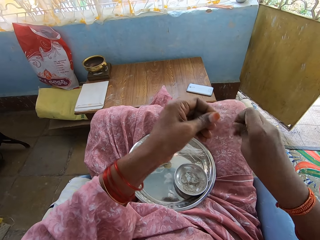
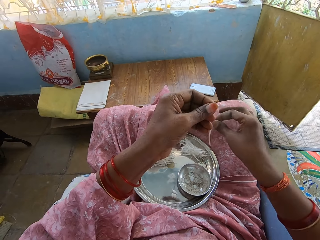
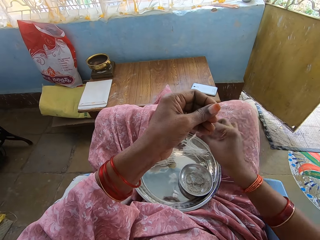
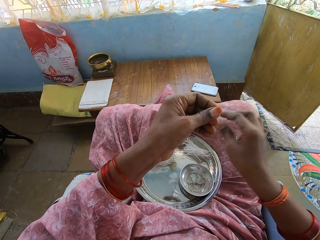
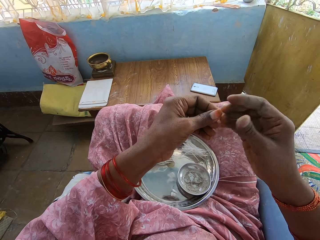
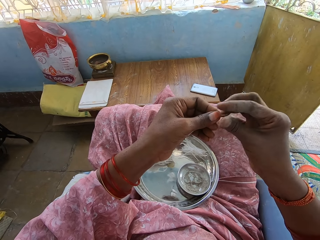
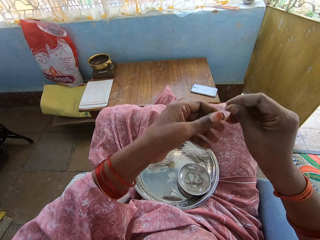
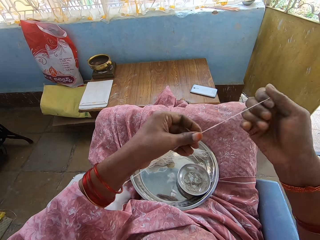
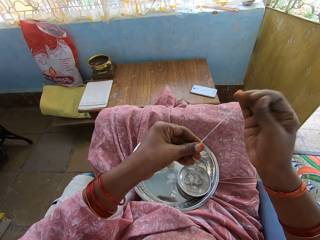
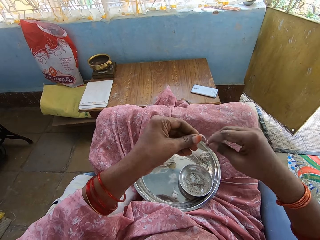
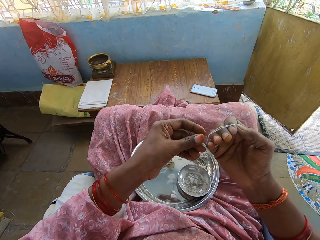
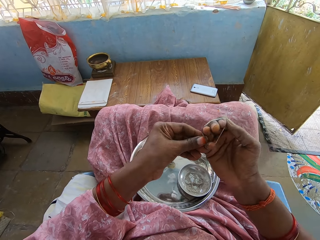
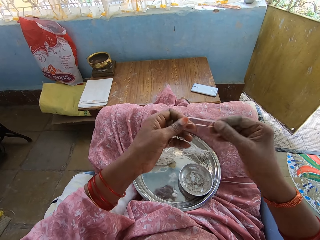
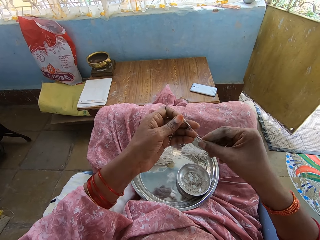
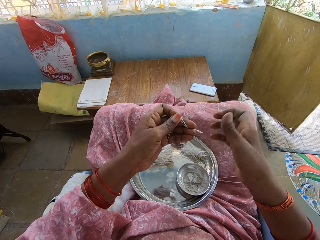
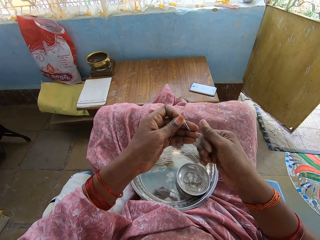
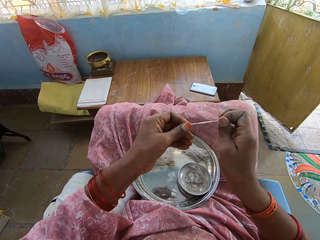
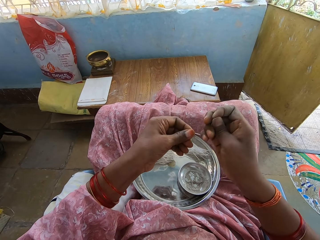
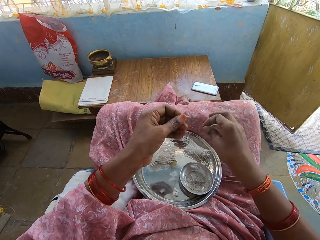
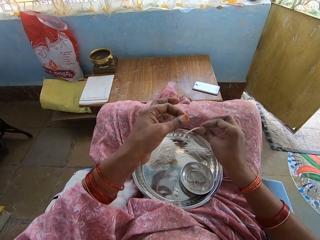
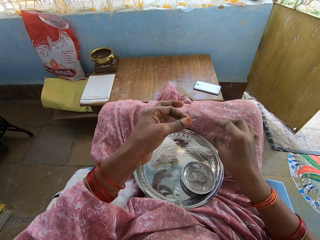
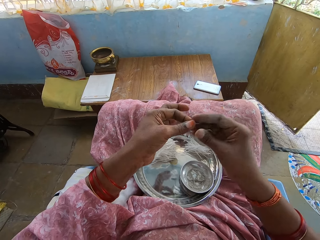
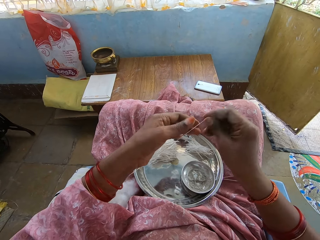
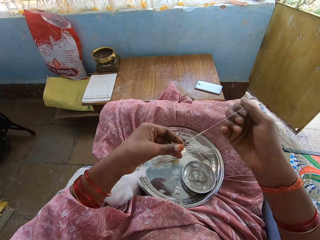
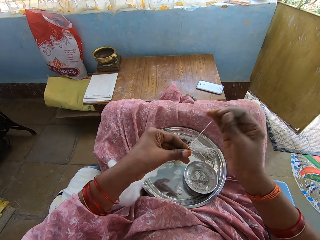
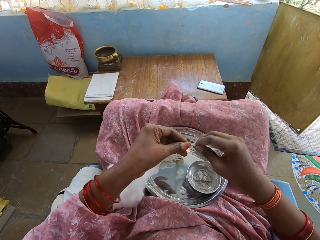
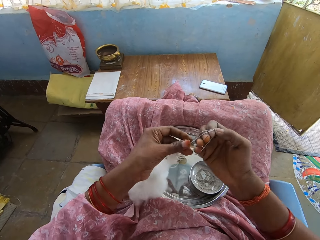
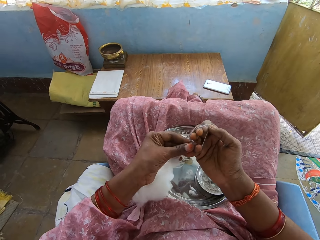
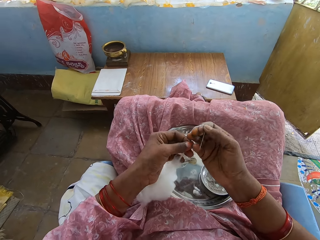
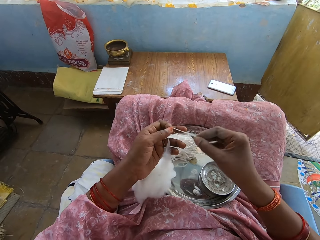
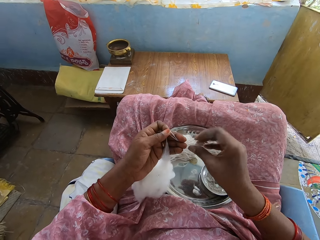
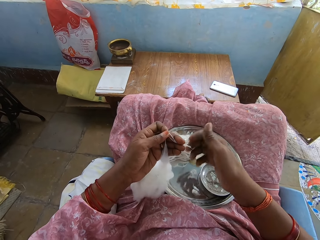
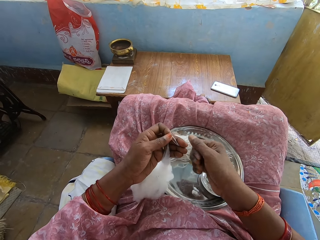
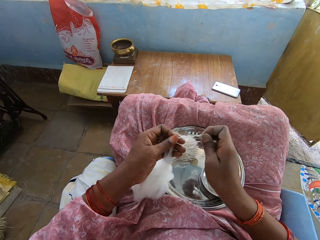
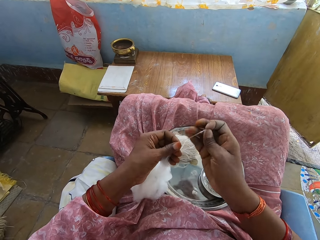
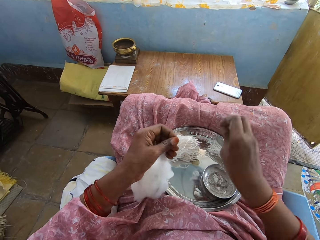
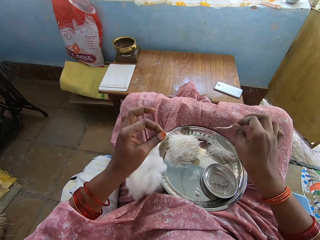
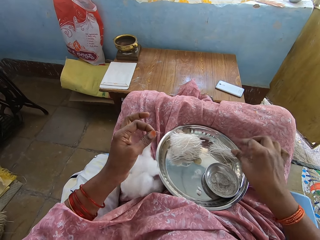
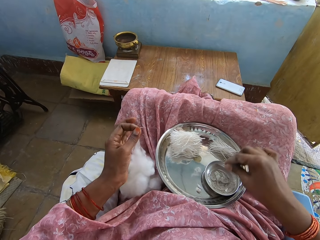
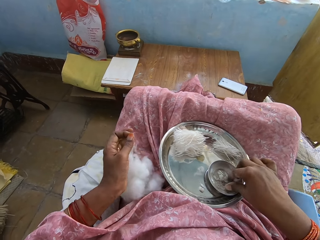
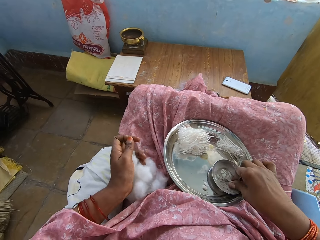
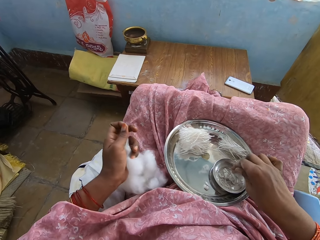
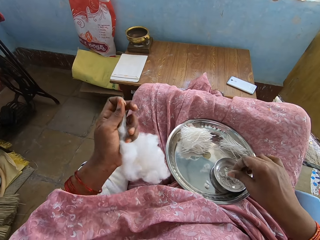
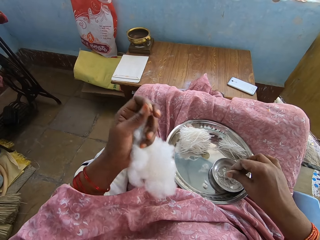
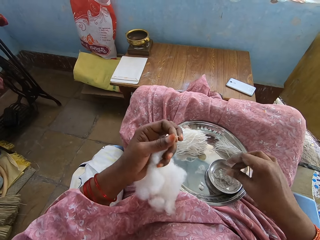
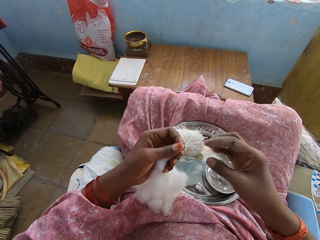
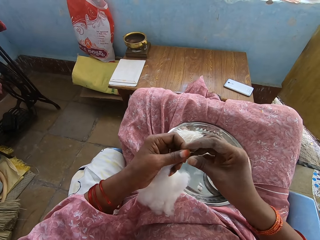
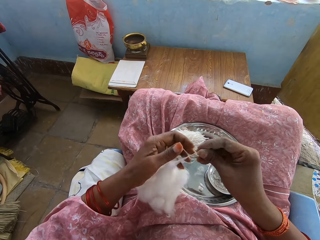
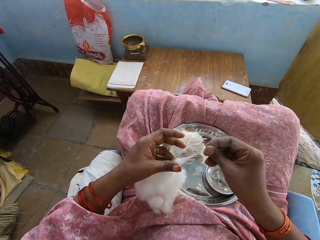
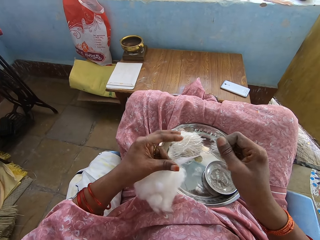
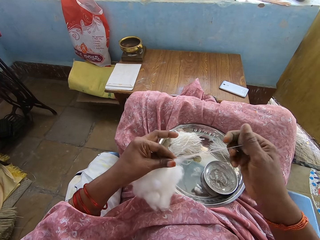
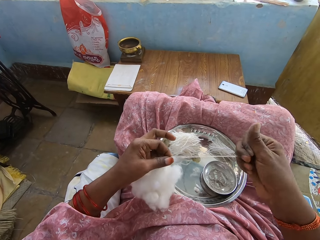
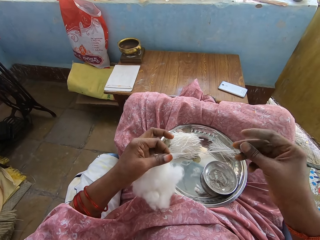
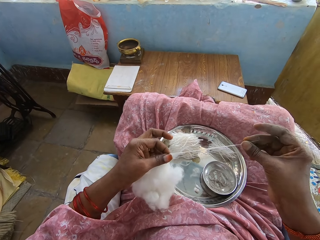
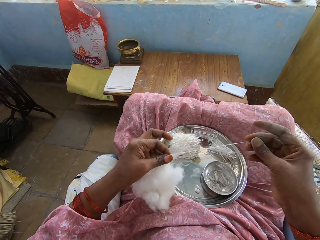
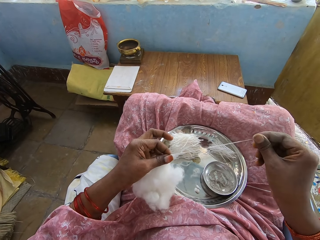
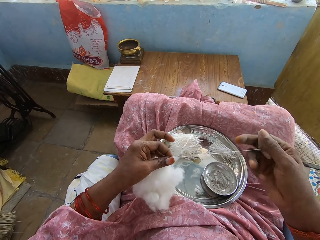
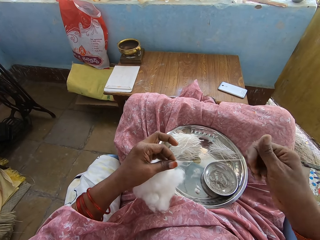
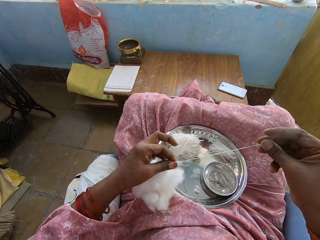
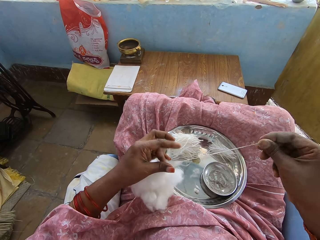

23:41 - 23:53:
The camera wearer cuts the thread or cotton string. They put the thread in the tray. They hold the cotton string. They tie the thread on the hand. They roll the cotton string. They hold the cotton string. They cut the thread. They put the thread in the tray. They hold the cotton string. They tie the thread on the hand. They roll the cotton string. They hold the cotton string. They cut the thread. They put the thread in the tray. They move the hand in powder. They pick up ash. They shake fingers. They hold the cotton string. They hold the cotton.

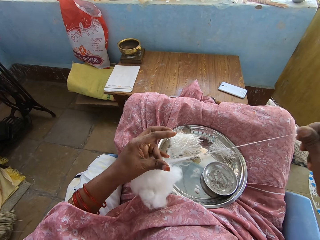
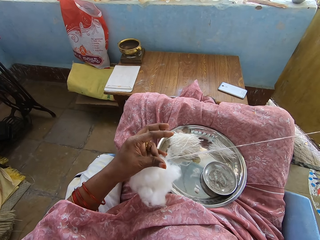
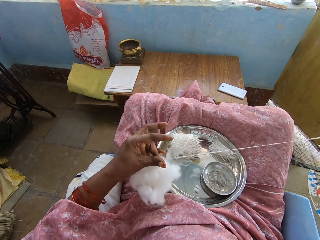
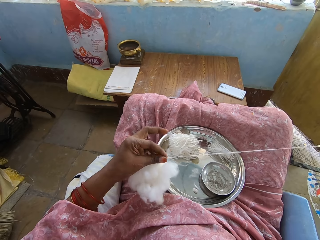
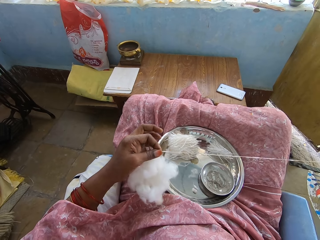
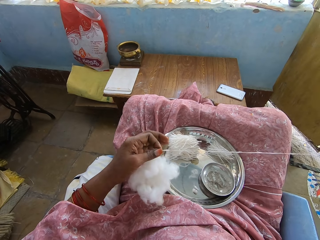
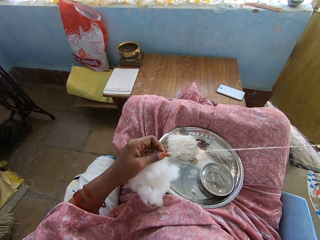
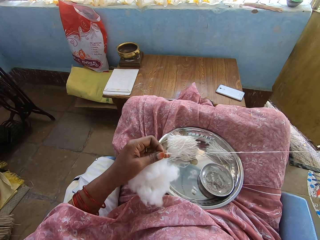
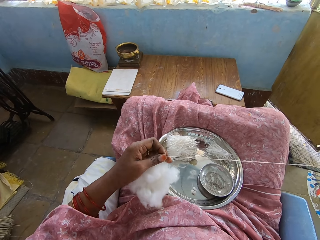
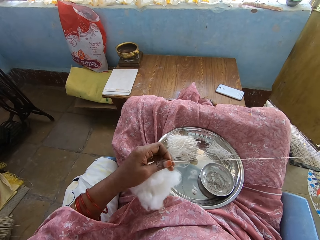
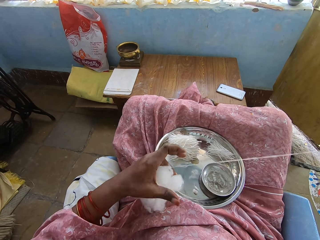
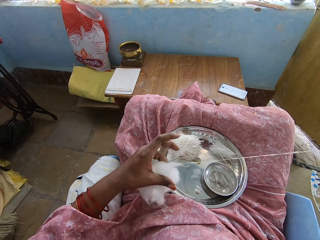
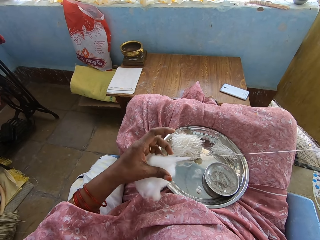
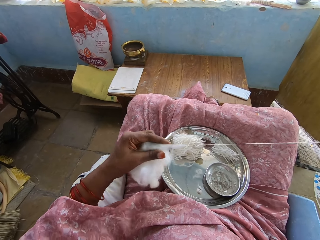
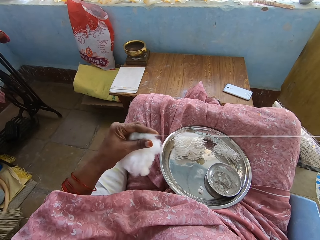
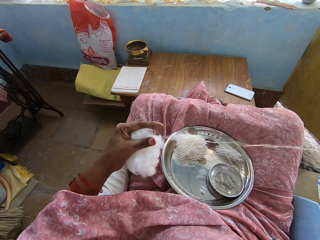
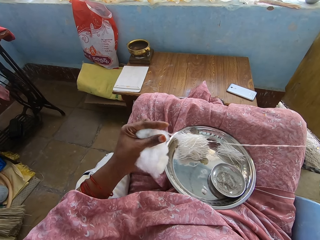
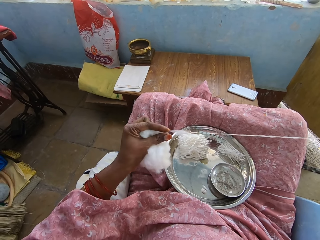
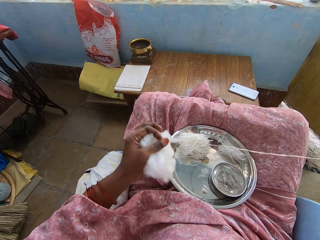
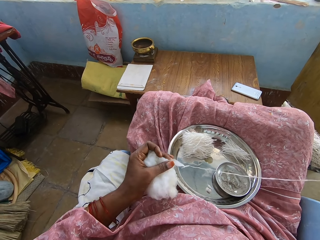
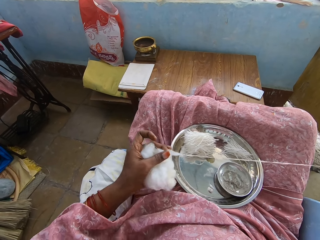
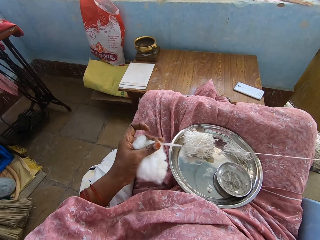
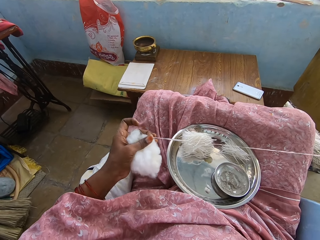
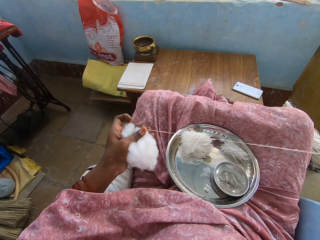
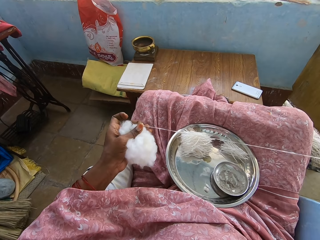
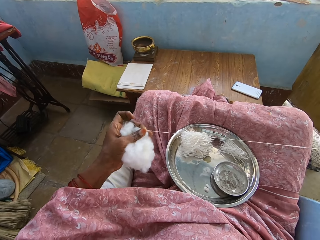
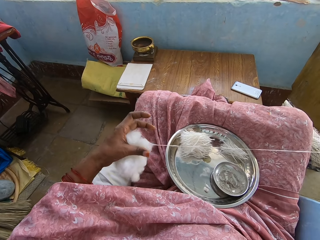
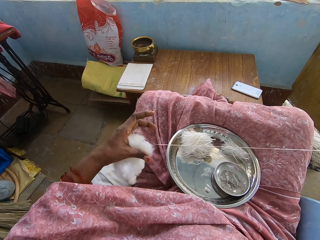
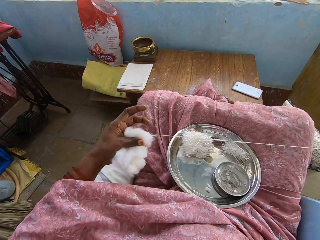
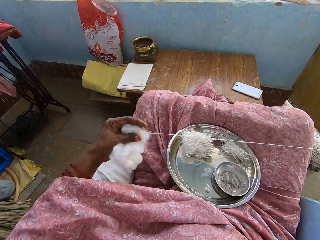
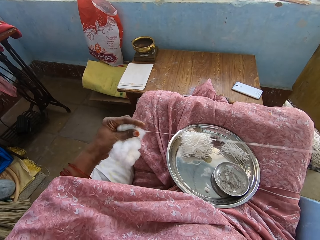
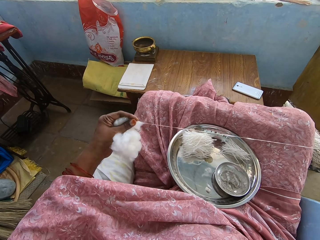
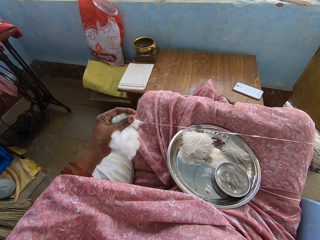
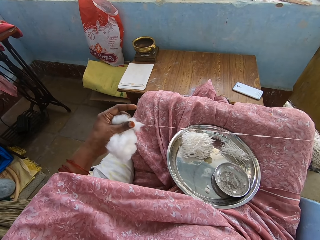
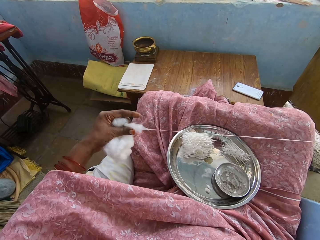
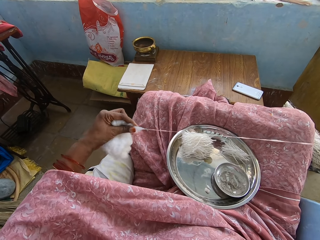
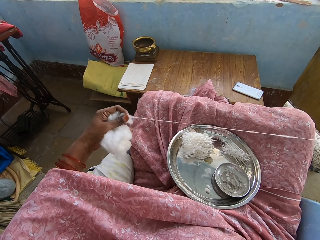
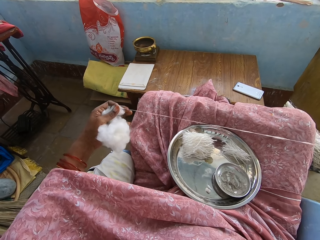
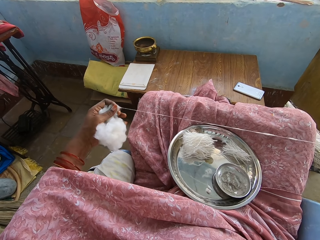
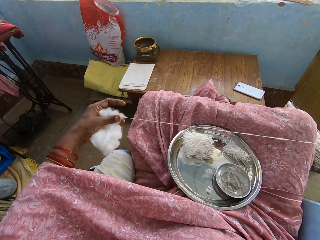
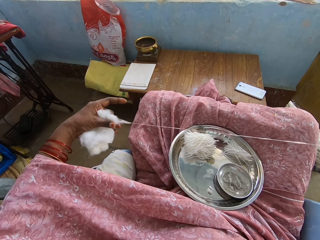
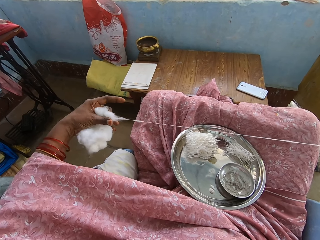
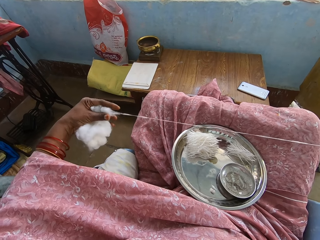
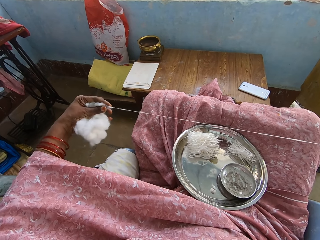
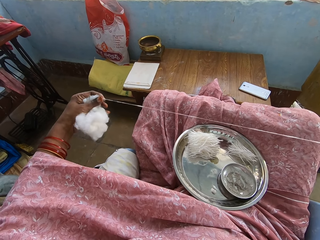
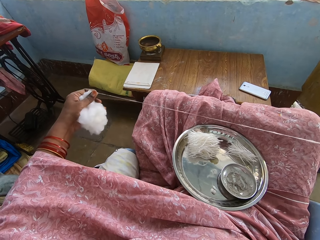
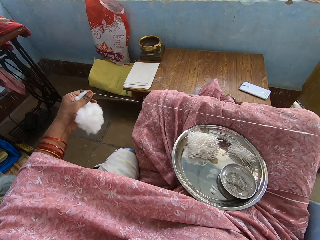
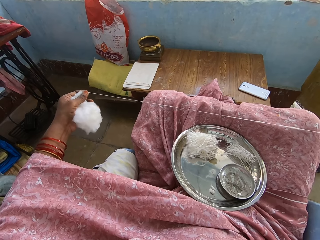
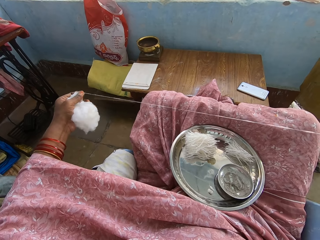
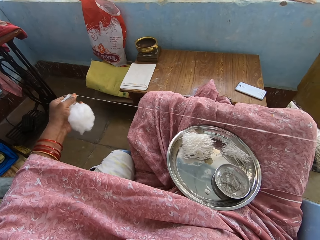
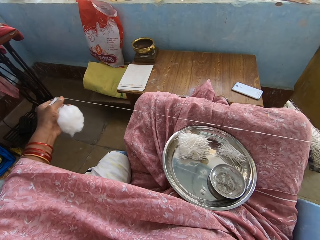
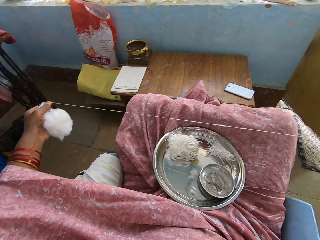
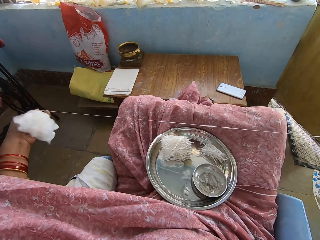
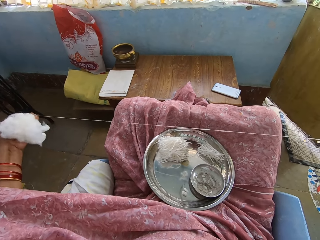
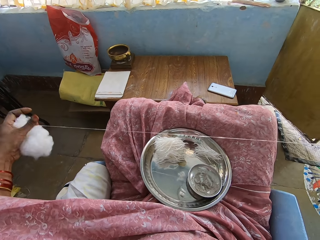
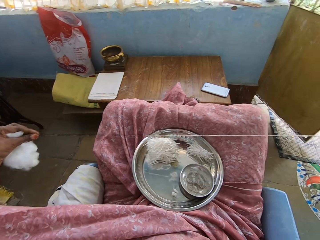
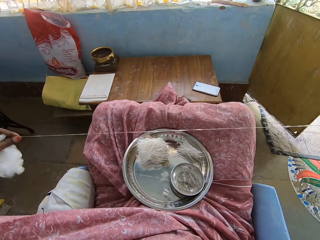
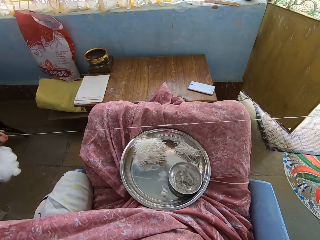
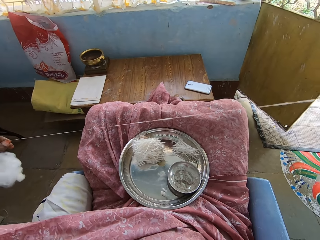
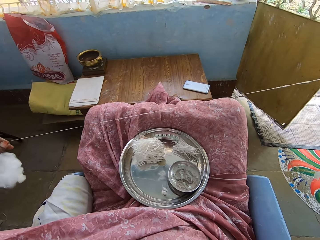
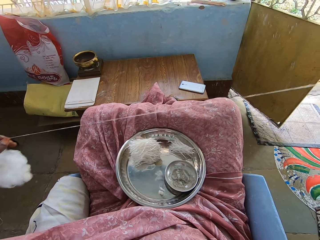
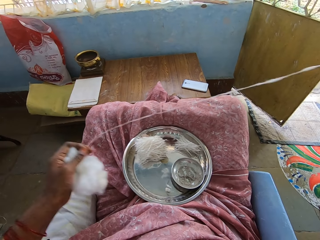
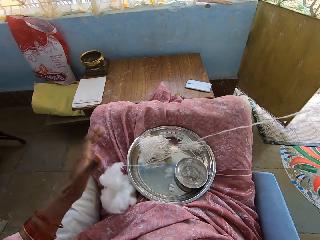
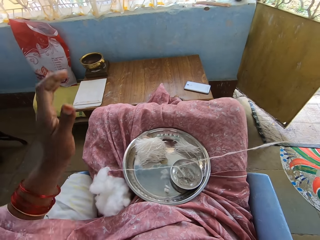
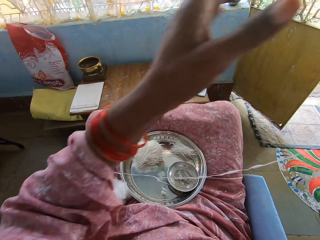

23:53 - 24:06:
The camera wearer pulls a cotton string. They move a finger. They hold the cotton. They move fingers. They hold the cotton. They pull the cotton string. They move a finger. They hold the cotton. They move fingers. They put the cotton down.
